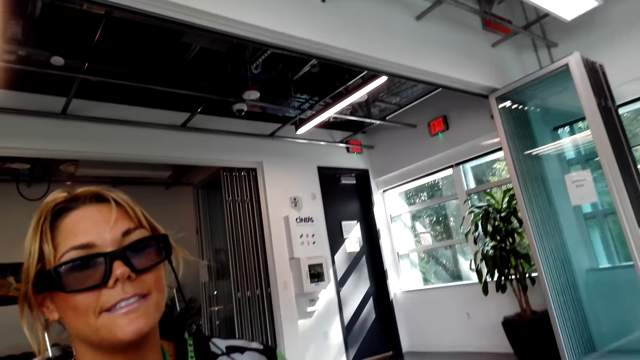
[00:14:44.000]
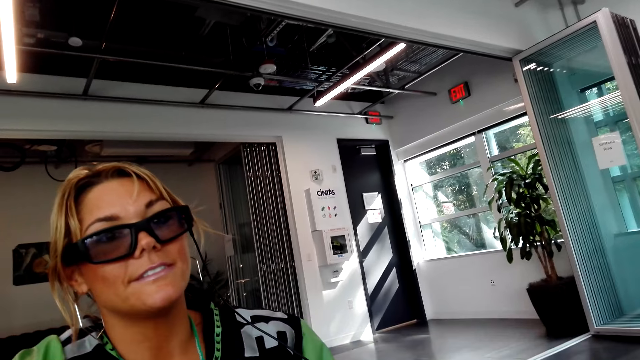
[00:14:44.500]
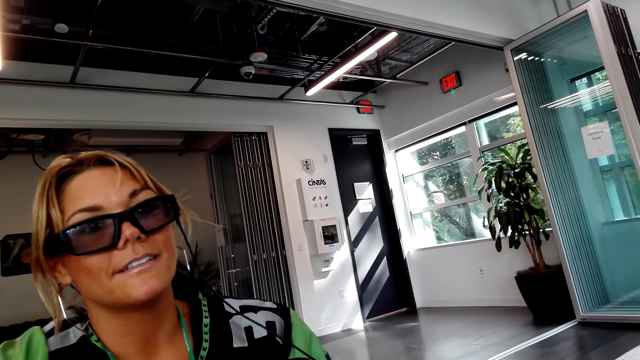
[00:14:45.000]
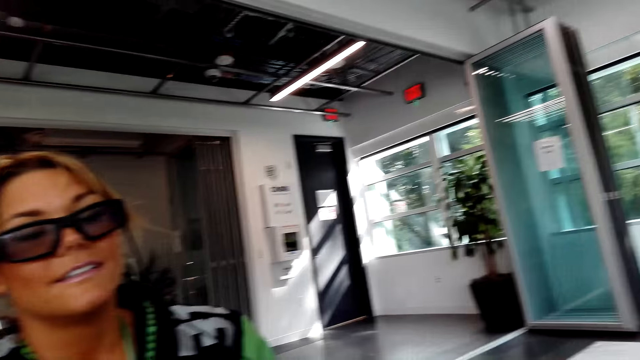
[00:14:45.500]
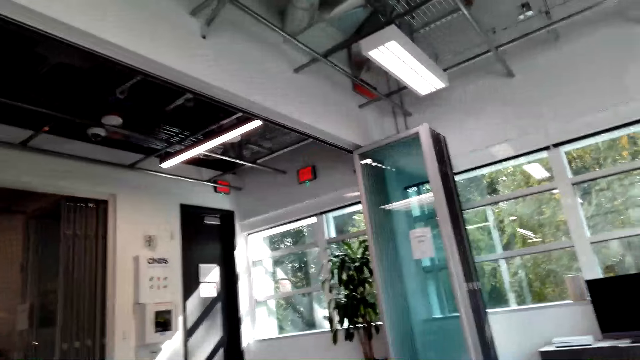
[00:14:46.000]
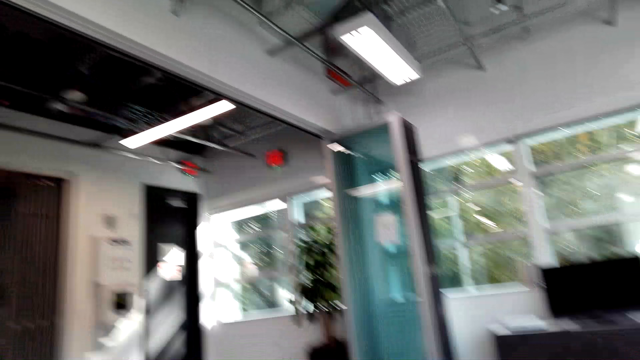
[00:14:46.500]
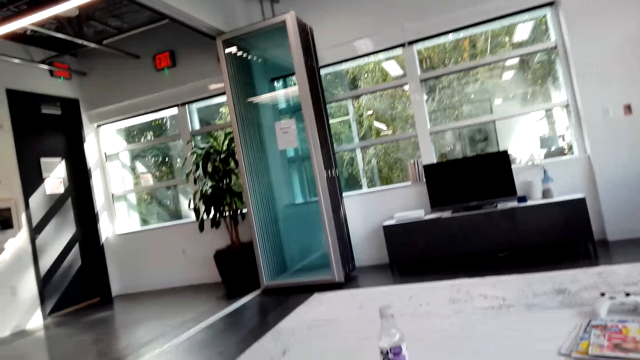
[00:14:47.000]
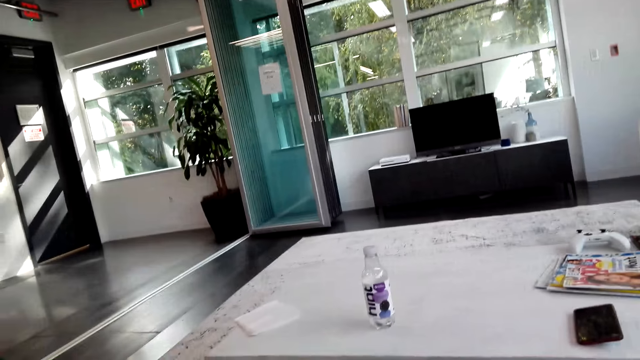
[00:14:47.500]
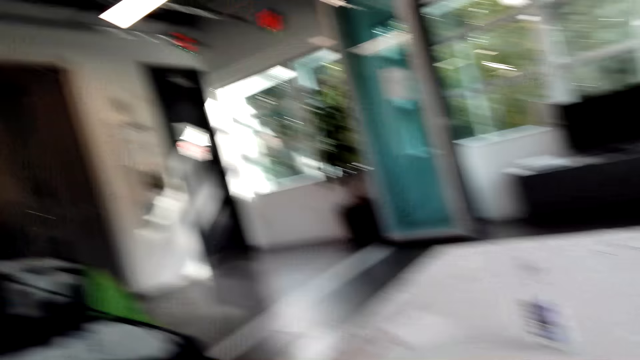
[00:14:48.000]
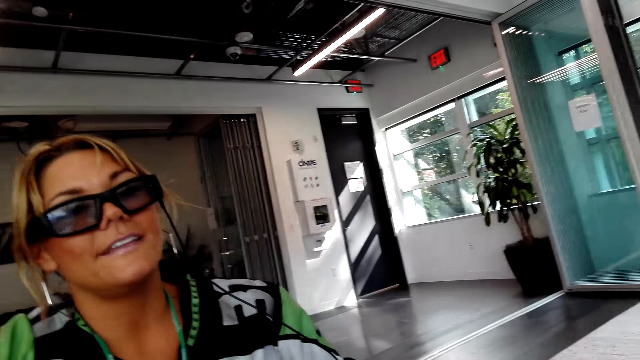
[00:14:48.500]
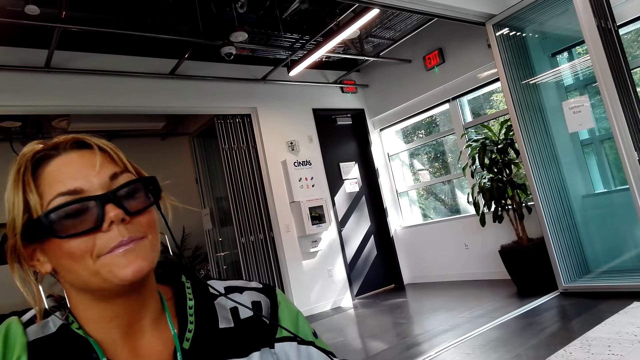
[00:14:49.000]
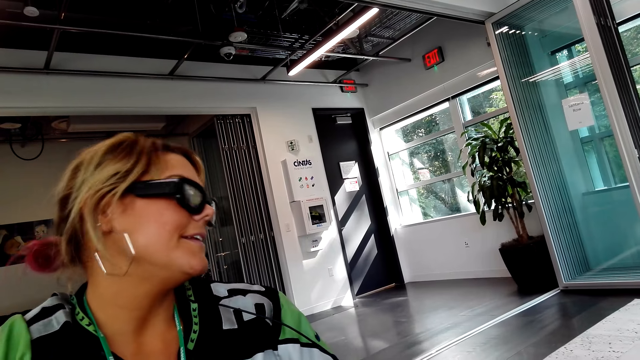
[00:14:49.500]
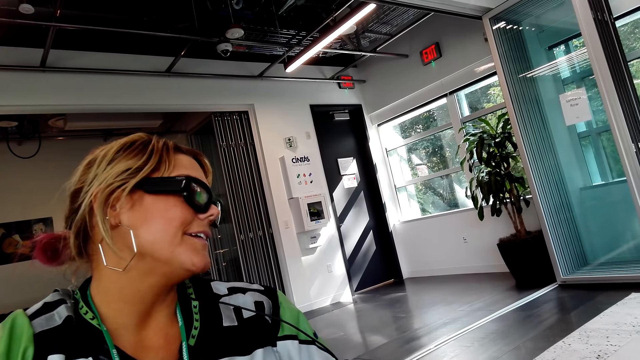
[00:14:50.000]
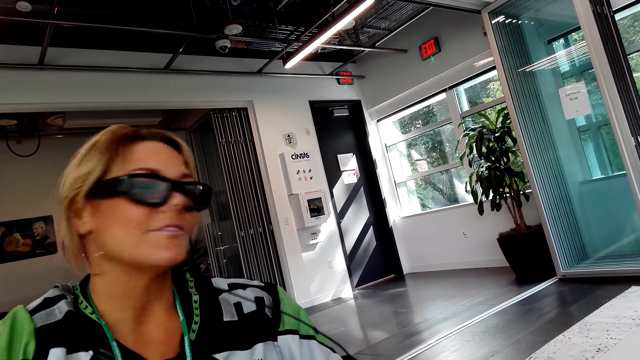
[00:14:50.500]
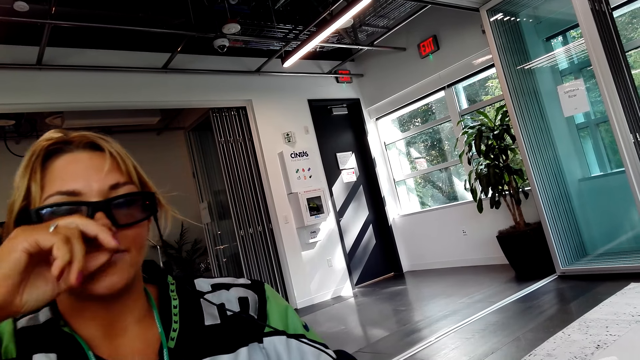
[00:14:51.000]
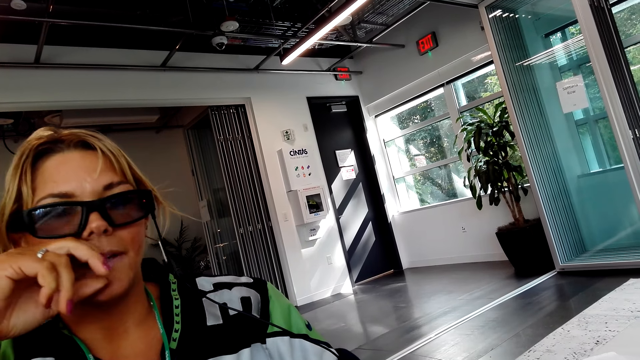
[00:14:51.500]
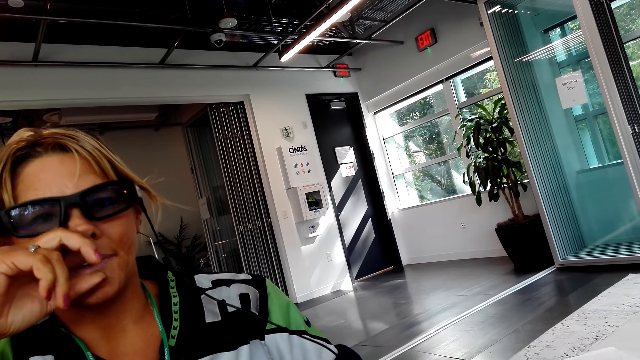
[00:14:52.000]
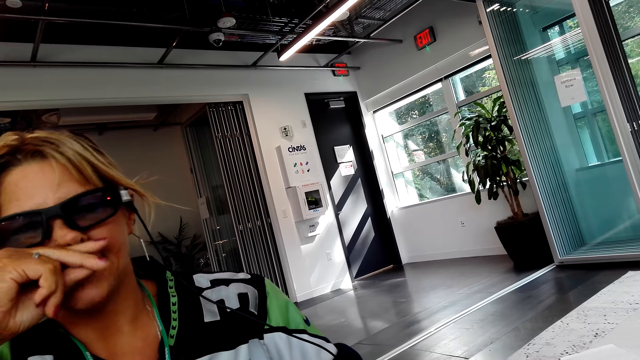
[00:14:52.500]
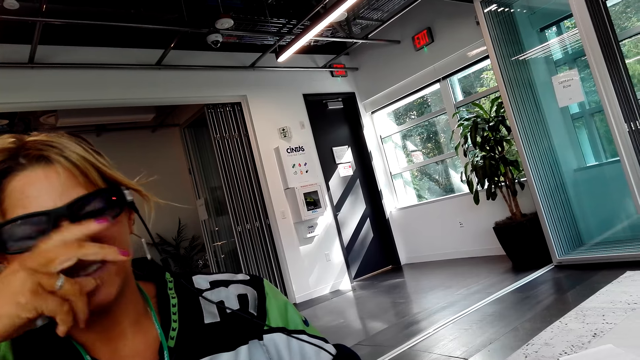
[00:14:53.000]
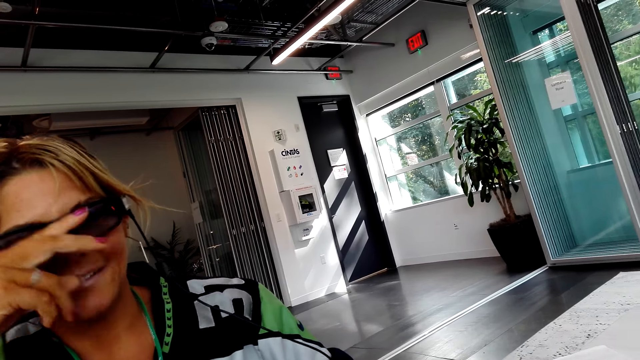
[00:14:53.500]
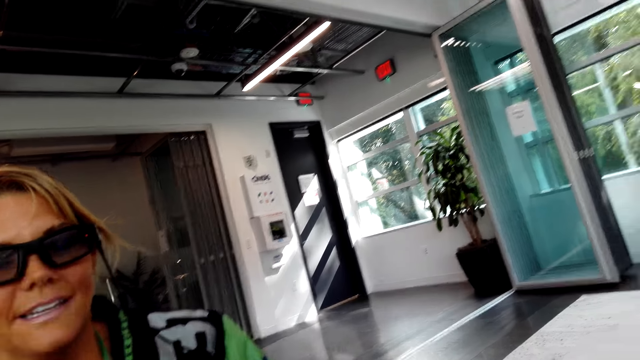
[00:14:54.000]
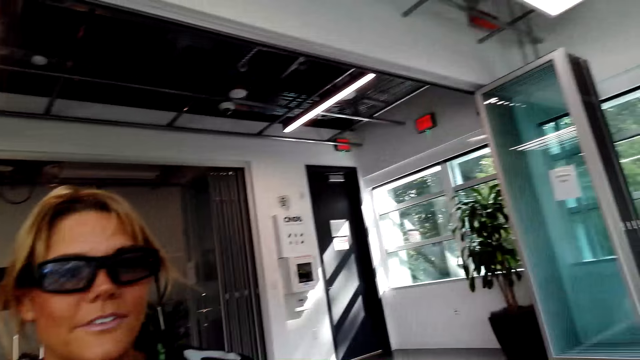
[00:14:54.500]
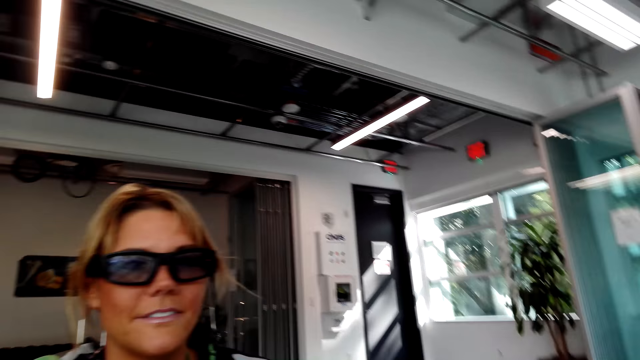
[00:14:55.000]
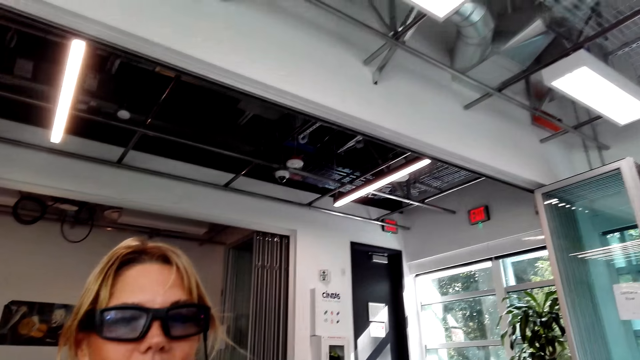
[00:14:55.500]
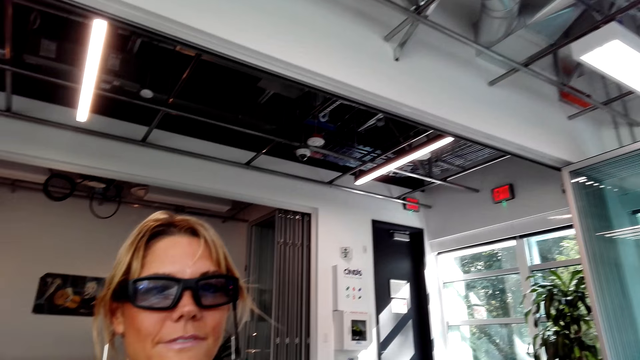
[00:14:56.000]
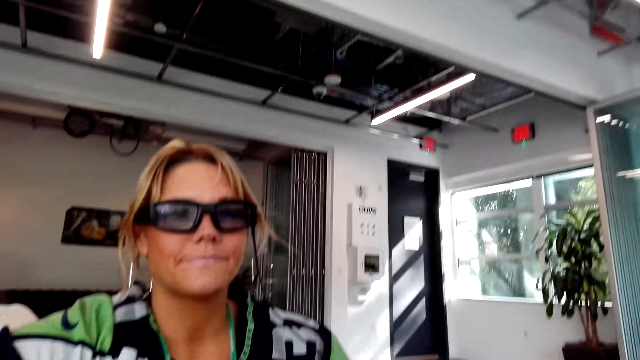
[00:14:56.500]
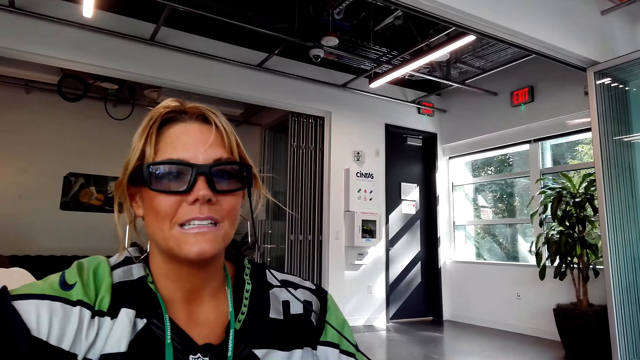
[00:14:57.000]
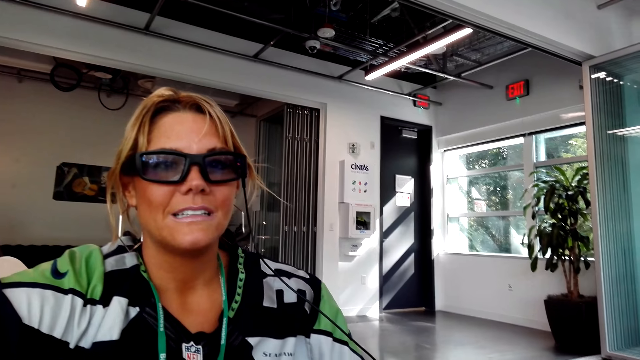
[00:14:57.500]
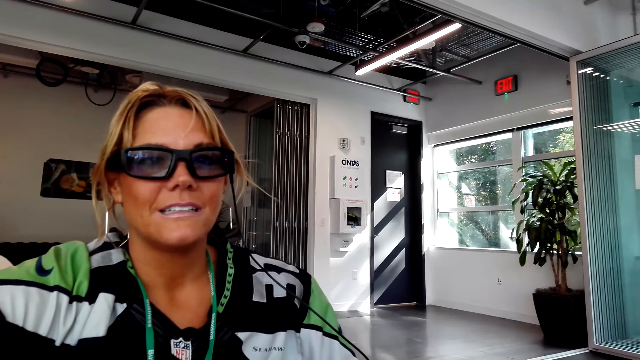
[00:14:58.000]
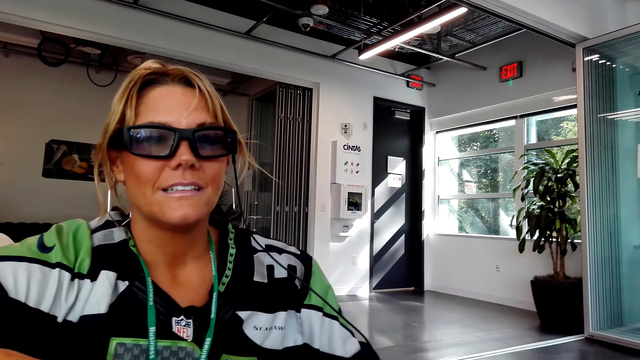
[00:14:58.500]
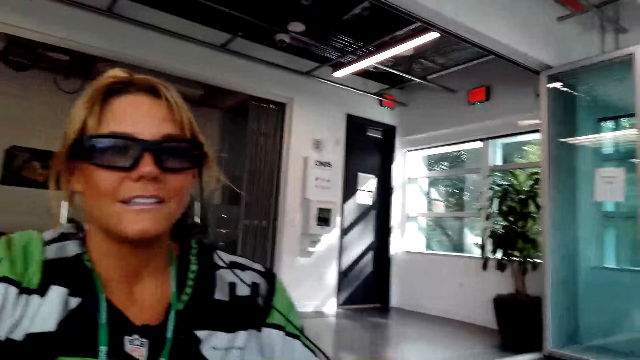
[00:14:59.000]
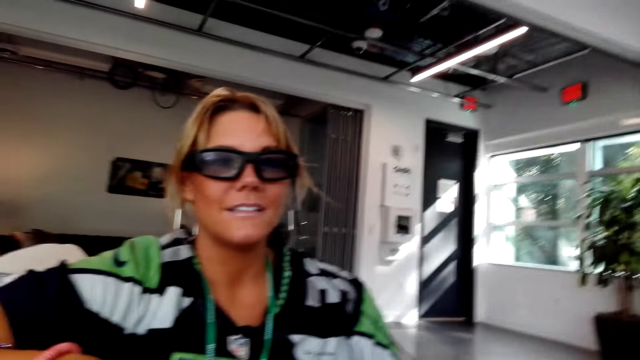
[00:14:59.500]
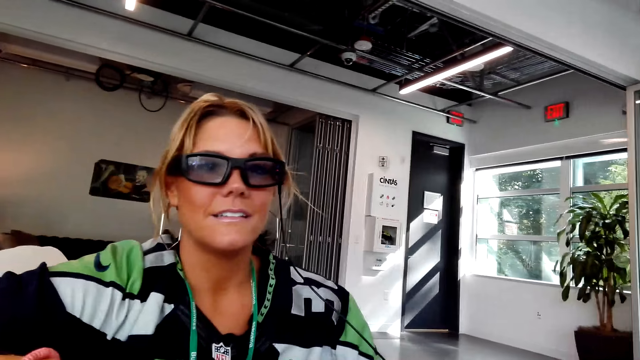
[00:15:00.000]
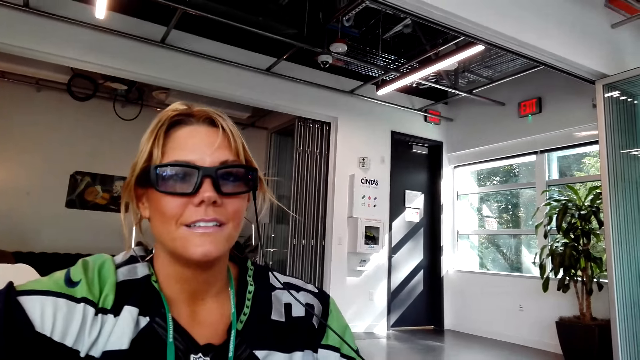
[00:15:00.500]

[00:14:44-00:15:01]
The camera wearer talks to a lady. The lady talks to the camera wearer. The camera wearer talks to the lady.

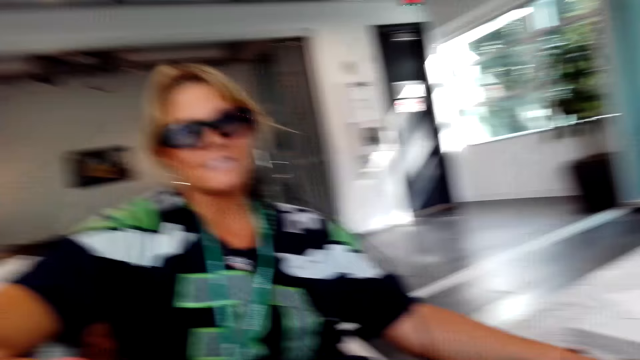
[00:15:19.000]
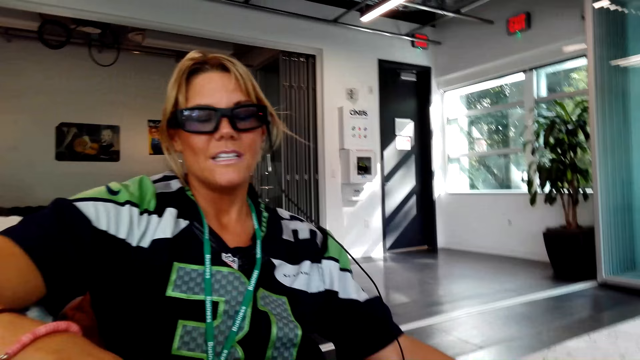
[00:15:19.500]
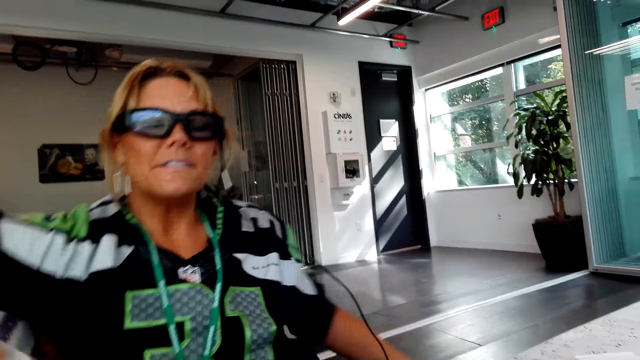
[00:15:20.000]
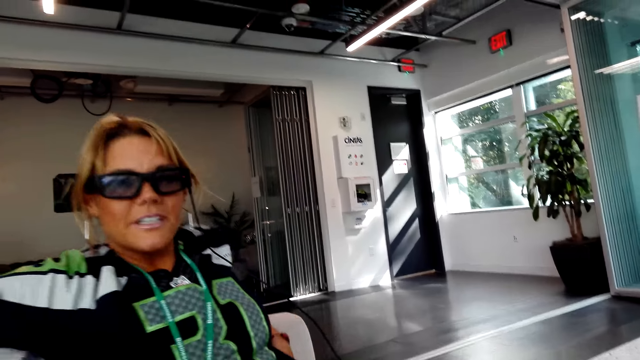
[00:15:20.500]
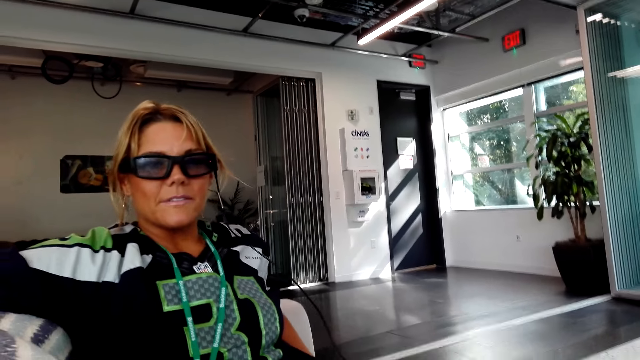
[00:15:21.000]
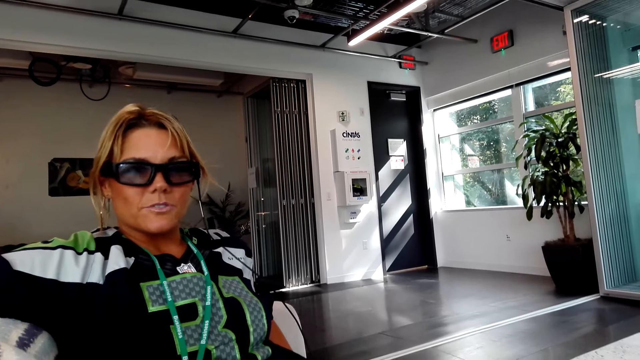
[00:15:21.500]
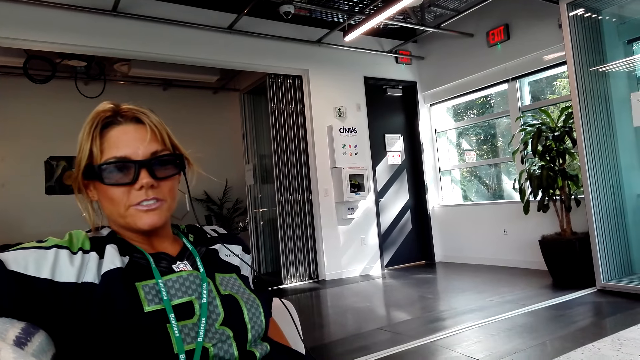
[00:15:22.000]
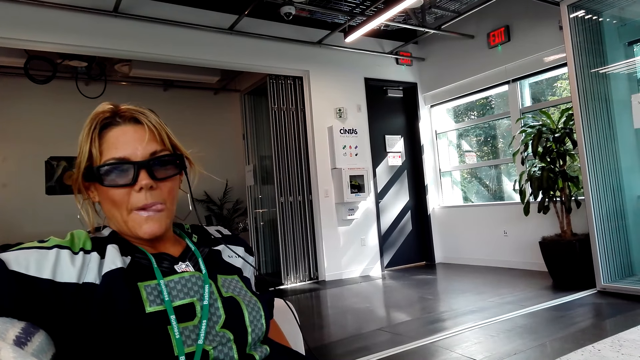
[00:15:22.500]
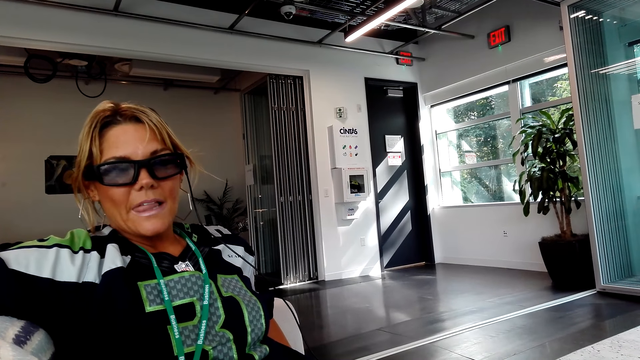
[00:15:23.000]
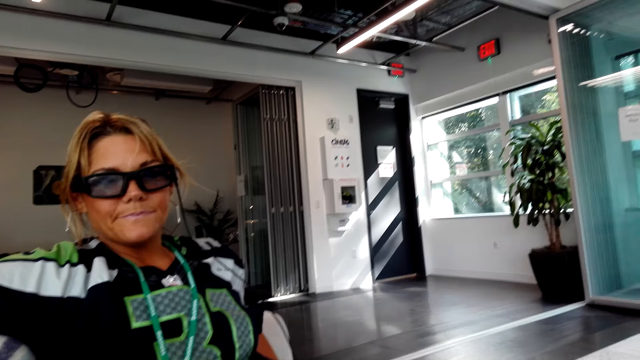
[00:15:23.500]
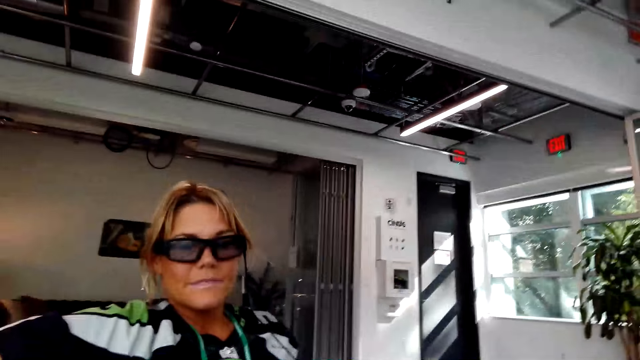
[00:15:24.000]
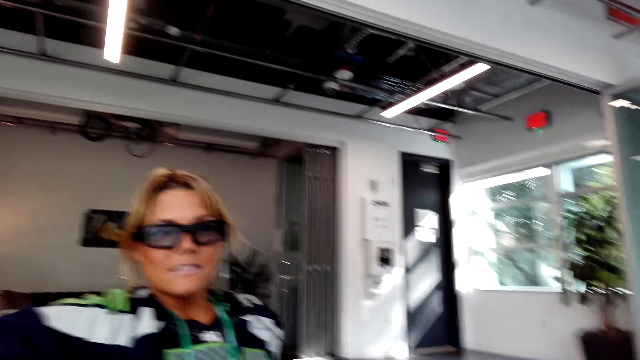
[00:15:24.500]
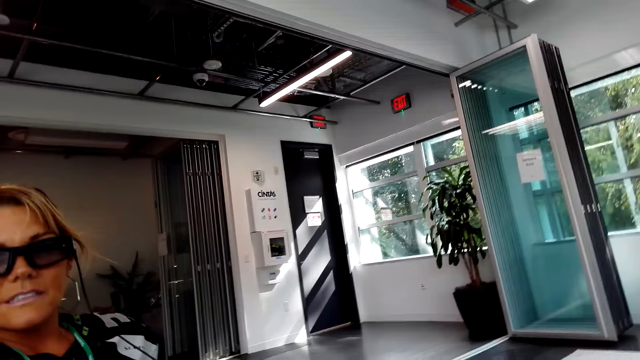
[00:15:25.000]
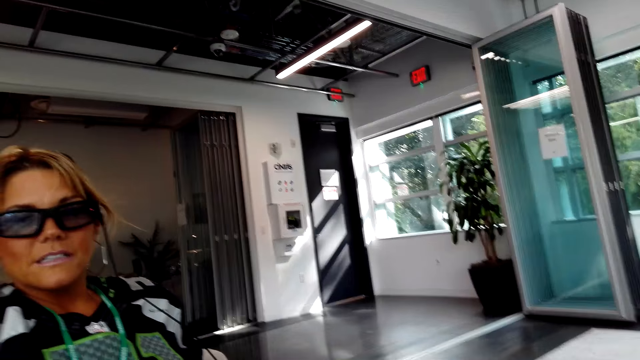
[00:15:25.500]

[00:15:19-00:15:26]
A lady talks to the camera wearer. The camera wearer talks to the lady.
